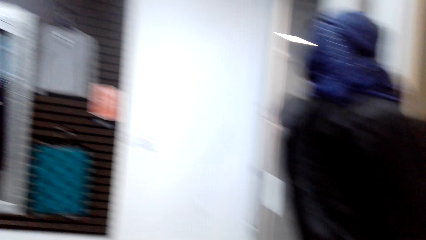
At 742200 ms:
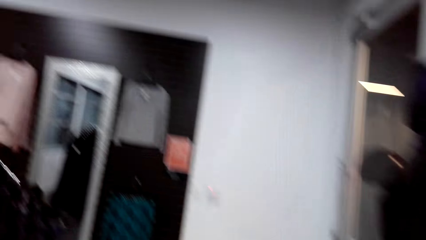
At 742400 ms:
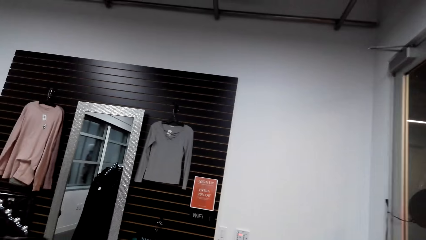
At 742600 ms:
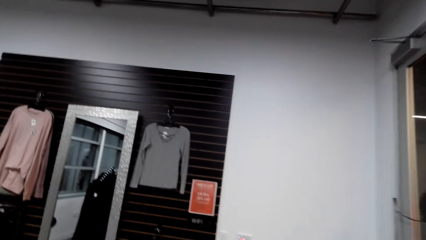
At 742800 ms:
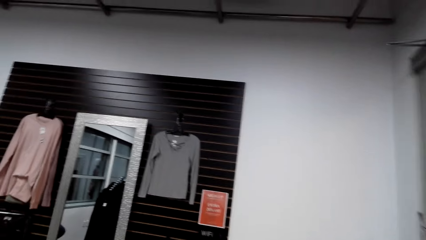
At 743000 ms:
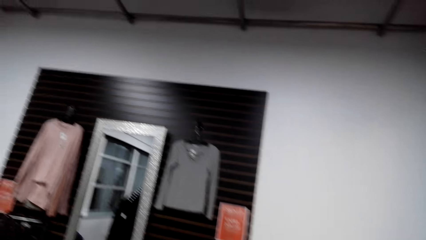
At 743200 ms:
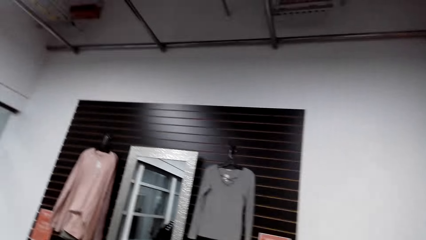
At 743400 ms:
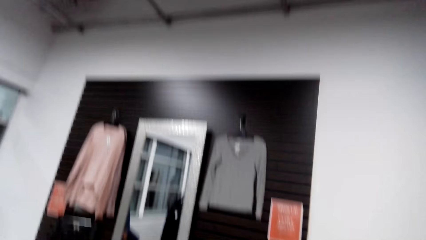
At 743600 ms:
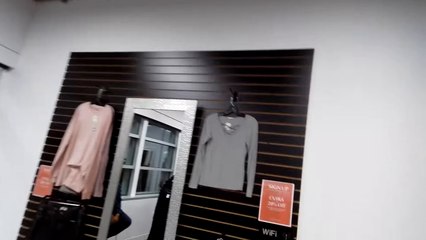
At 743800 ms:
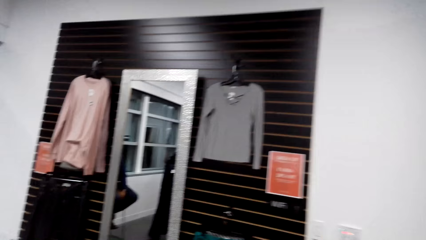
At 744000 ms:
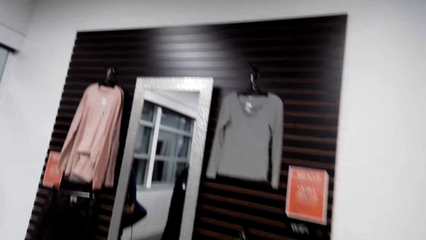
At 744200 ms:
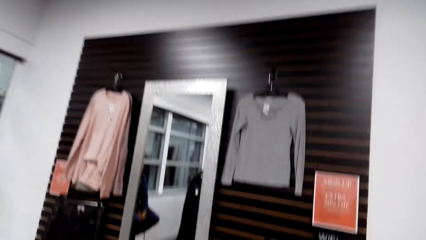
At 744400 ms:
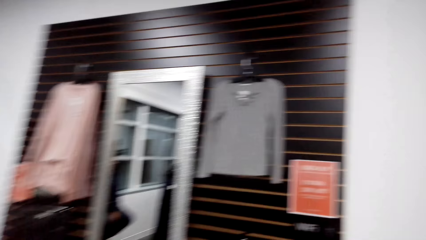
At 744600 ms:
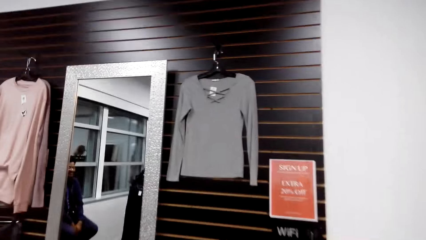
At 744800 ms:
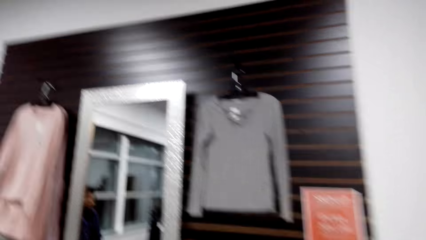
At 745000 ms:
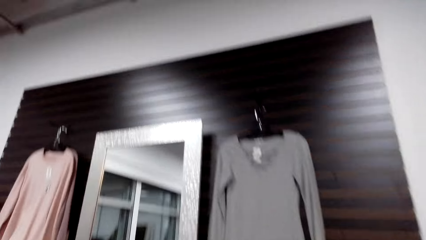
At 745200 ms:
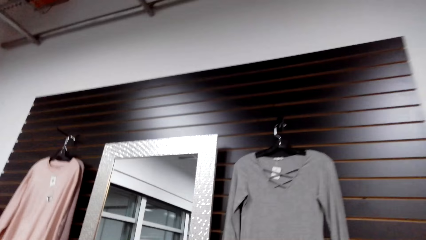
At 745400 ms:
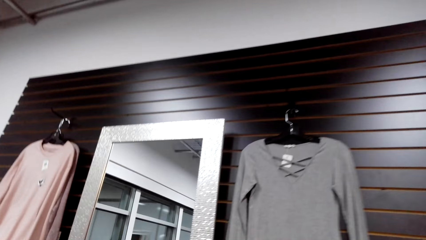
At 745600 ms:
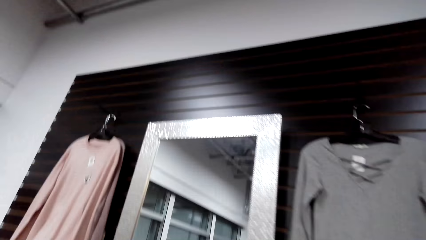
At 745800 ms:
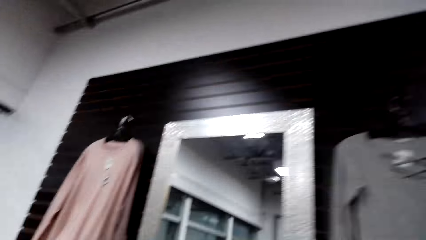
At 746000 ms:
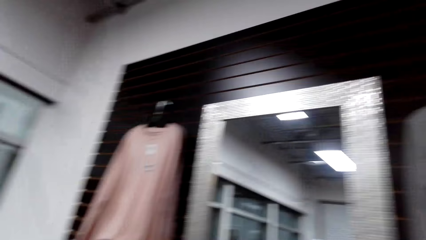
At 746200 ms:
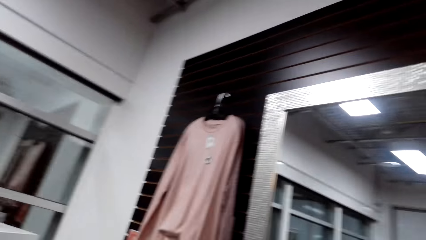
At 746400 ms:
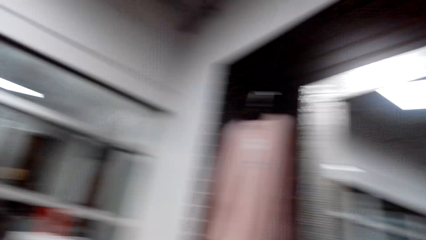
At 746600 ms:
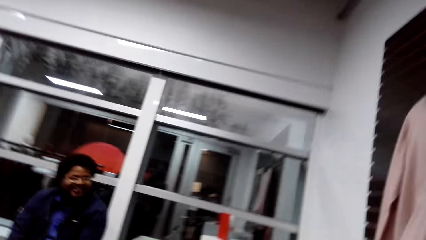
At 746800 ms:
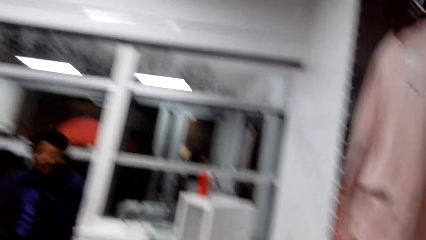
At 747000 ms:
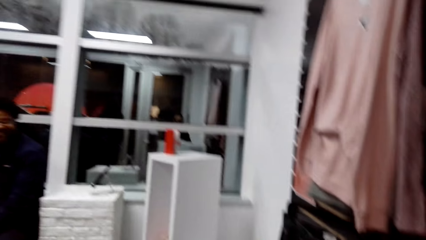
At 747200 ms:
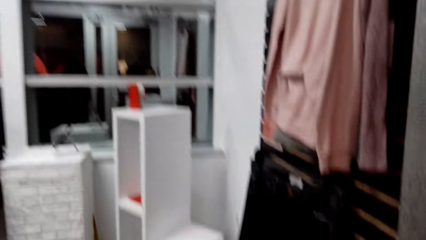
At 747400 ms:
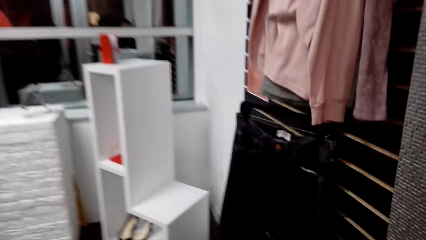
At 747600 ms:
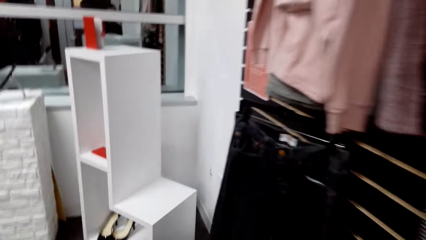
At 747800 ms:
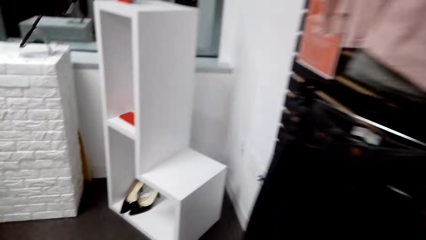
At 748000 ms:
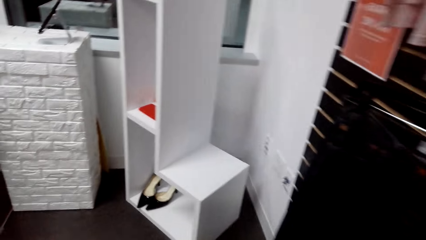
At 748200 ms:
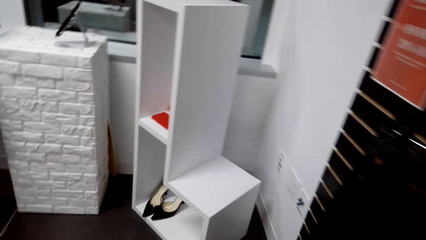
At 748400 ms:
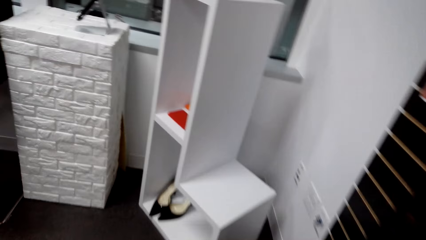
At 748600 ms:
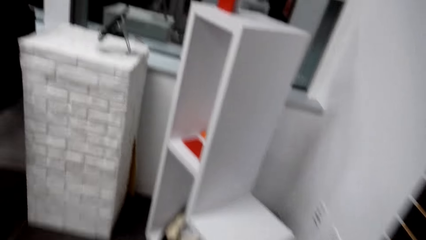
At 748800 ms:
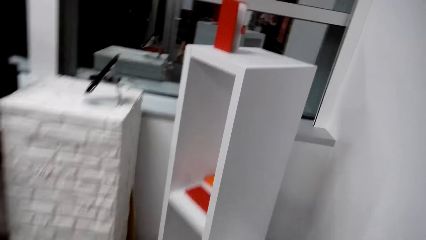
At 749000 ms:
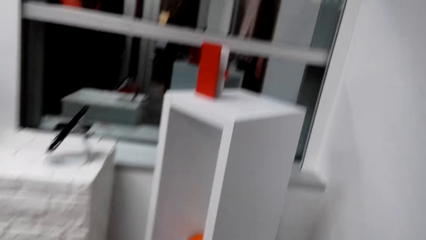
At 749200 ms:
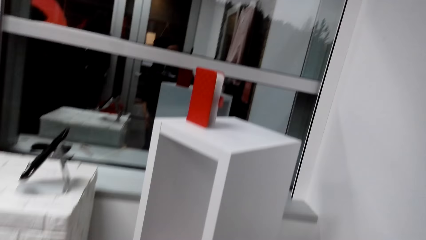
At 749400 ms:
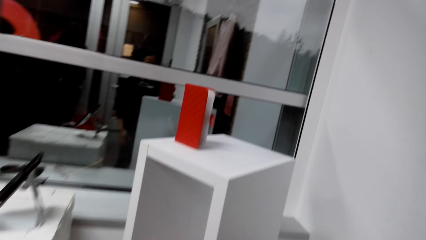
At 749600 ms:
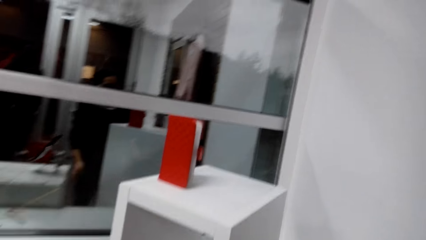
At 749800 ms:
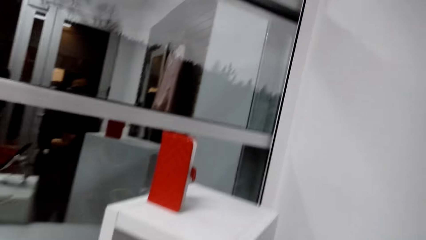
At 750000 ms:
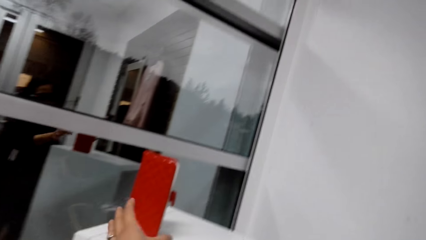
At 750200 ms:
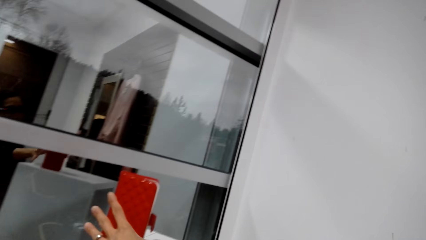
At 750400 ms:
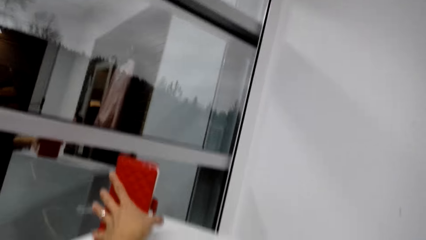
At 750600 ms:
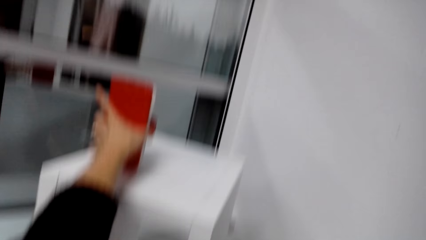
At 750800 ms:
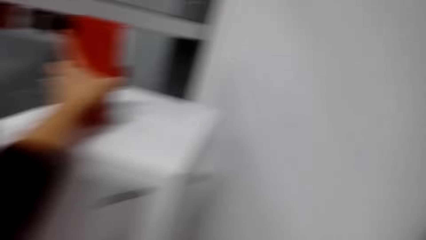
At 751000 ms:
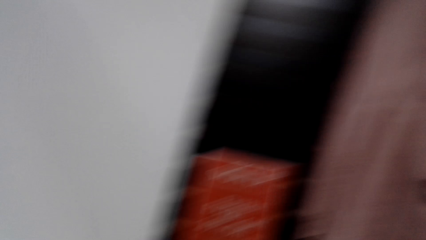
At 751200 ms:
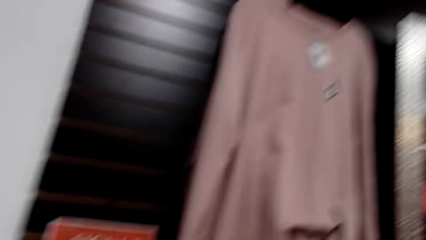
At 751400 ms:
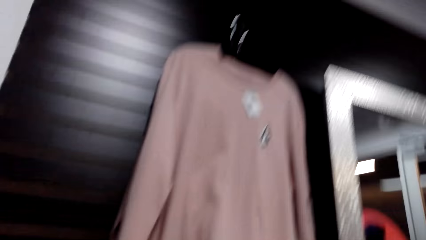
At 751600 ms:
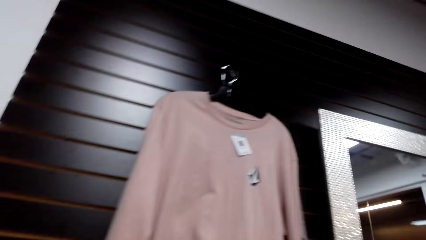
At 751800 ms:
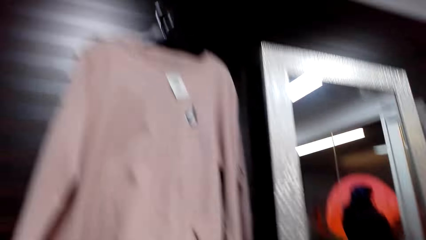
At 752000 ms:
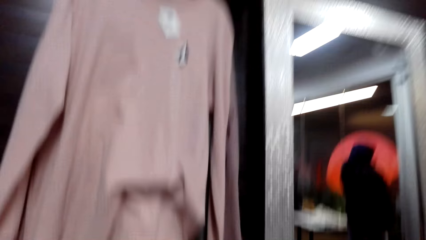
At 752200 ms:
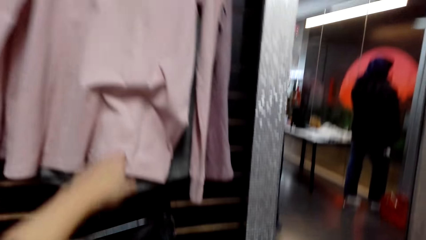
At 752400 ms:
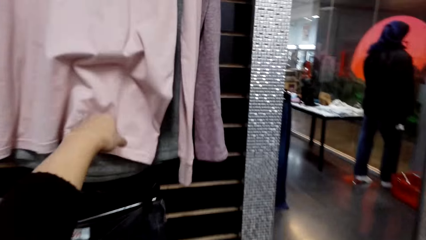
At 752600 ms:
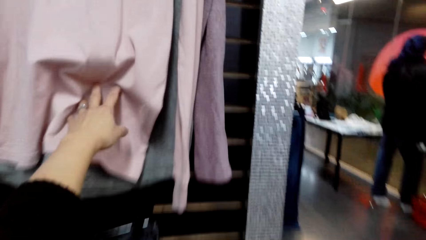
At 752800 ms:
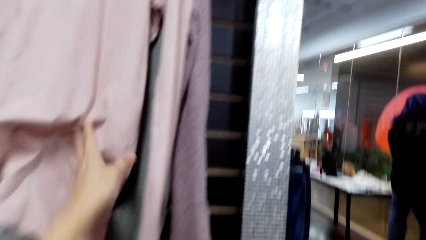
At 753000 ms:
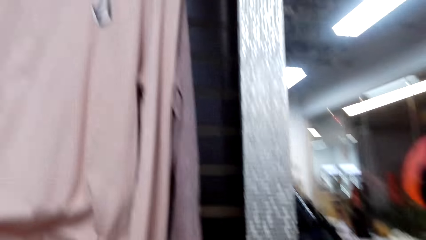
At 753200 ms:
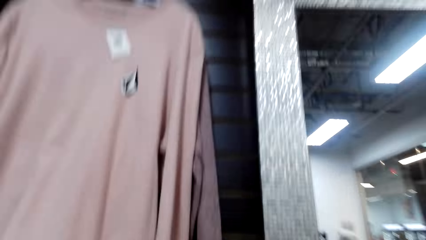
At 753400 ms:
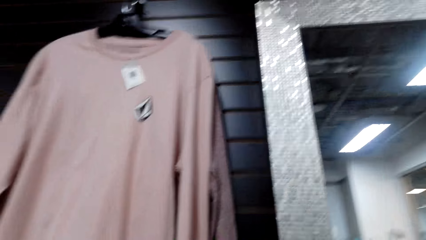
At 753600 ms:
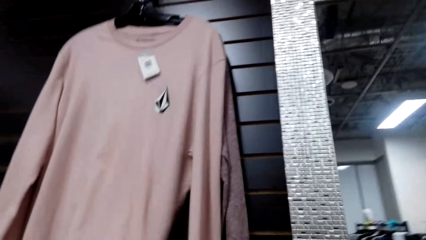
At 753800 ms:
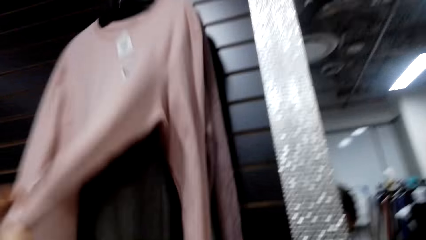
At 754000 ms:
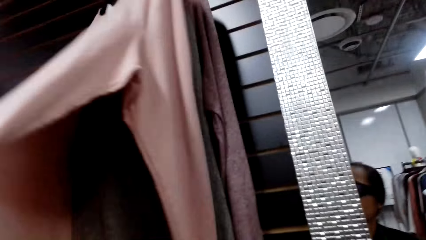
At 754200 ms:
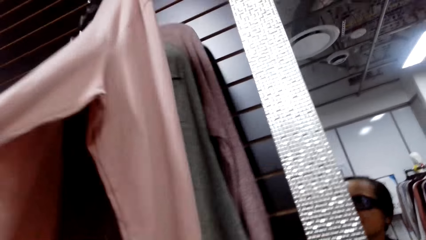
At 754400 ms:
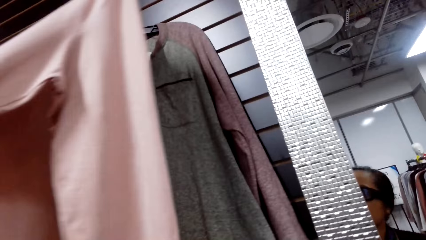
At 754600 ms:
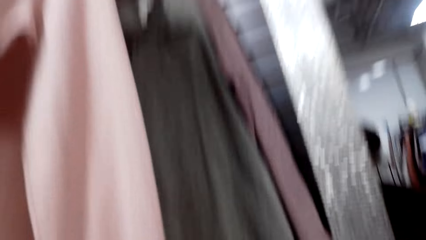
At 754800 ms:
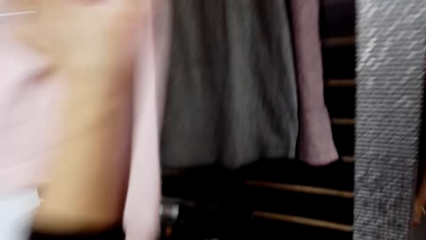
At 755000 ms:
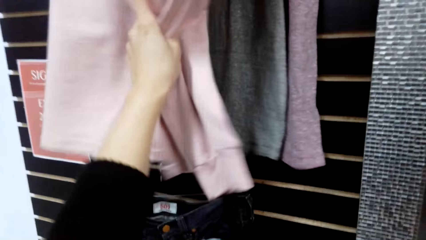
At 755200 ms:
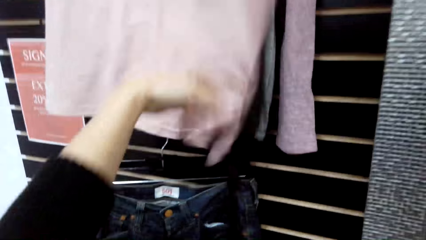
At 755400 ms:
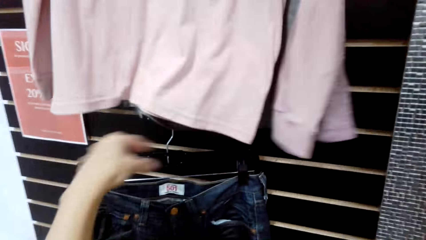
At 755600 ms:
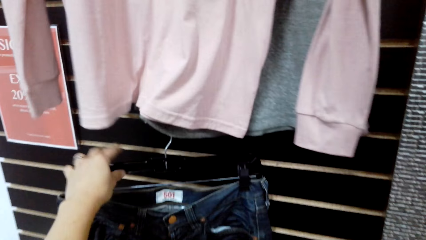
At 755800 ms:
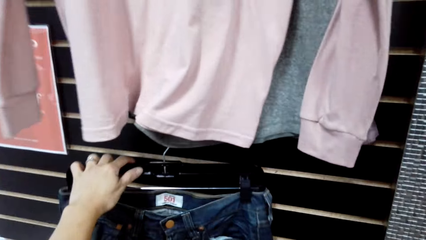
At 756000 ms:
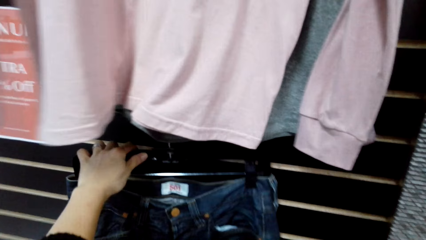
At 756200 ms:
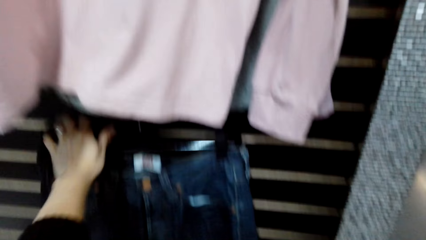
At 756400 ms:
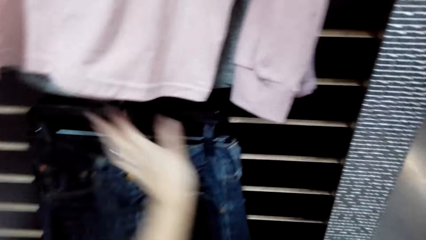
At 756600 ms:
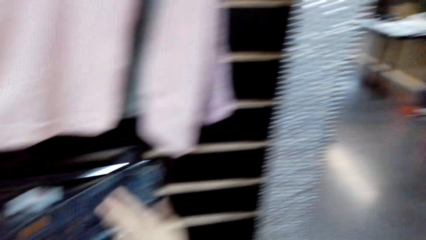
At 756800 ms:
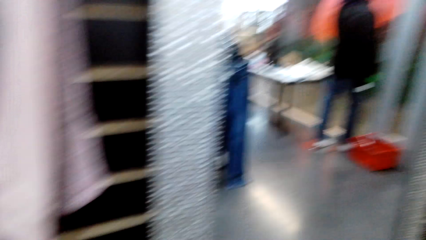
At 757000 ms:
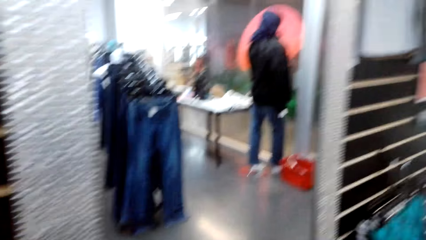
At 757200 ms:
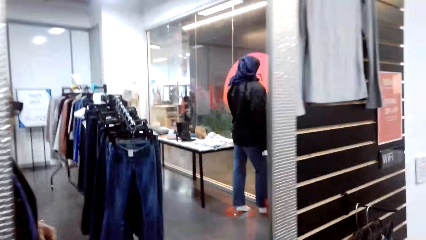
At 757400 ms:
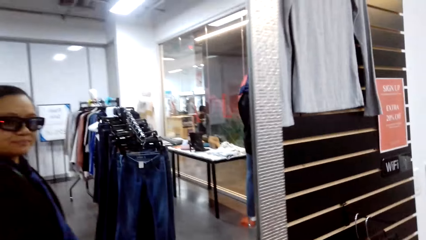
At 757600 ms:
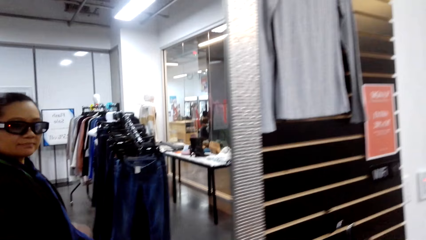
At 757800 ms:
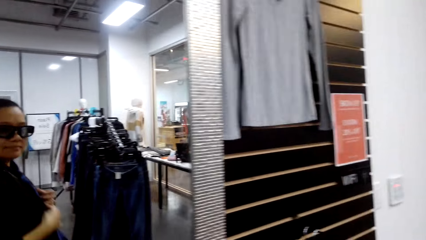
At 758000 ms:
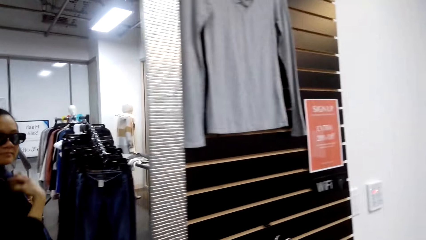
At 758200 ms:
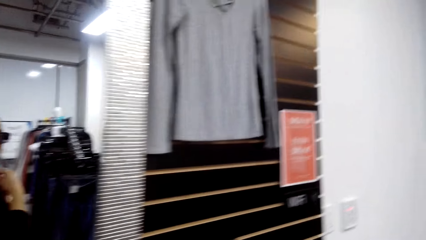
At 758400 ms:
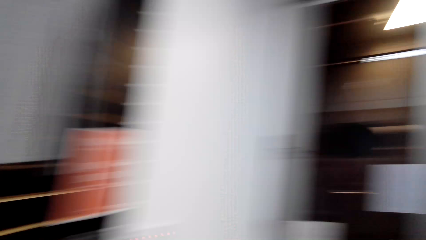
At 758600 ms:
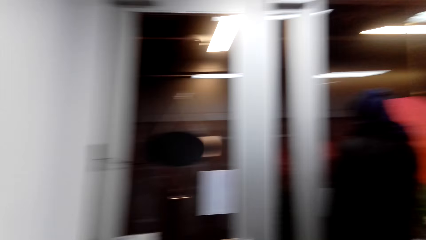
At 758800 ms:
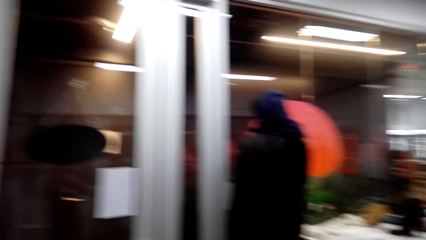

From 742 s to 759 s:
The camera wearer talks, takes a pouch, and looks at the sweater.
